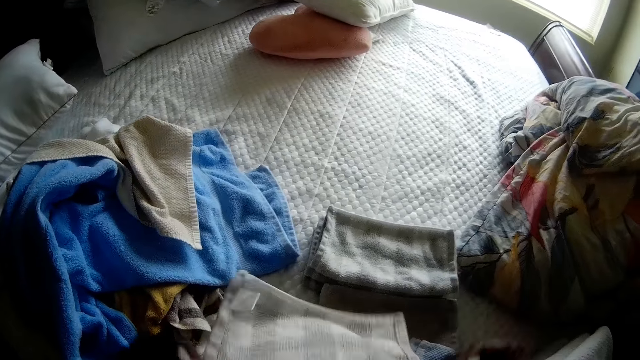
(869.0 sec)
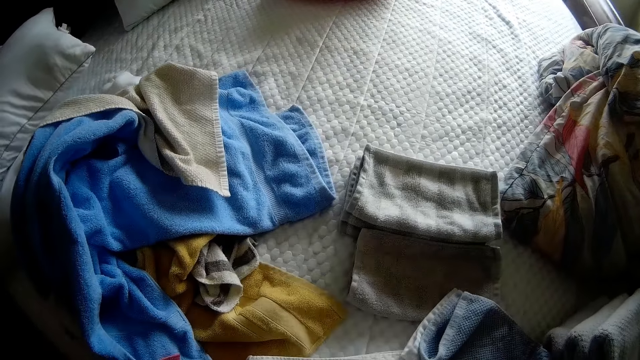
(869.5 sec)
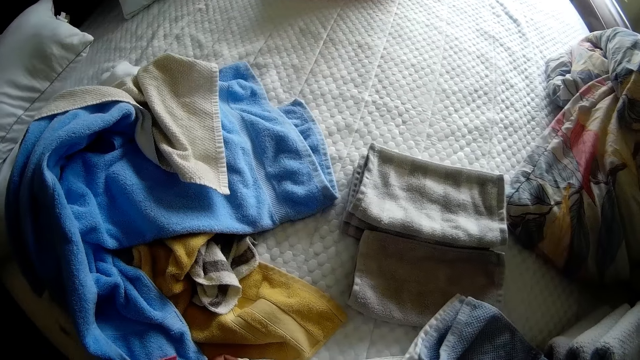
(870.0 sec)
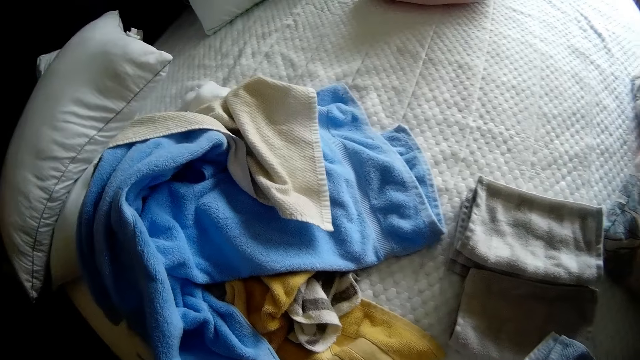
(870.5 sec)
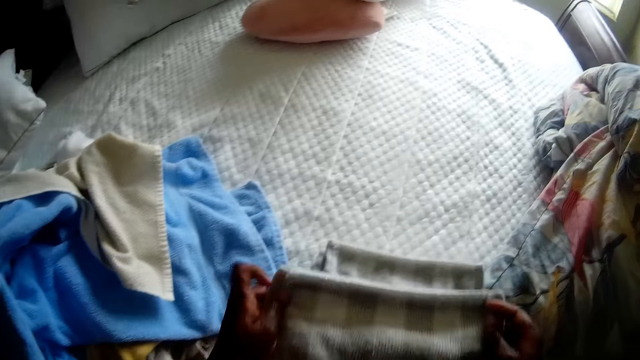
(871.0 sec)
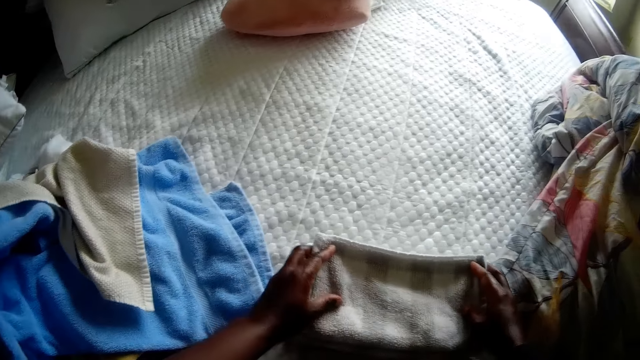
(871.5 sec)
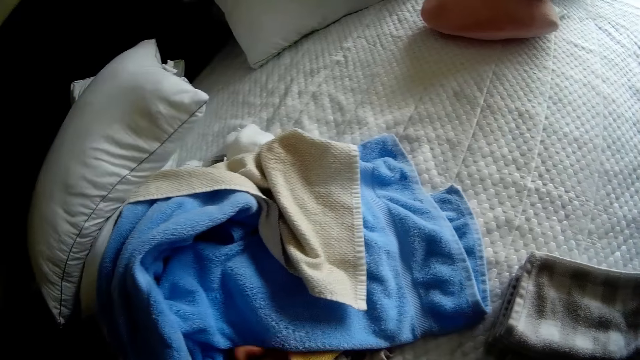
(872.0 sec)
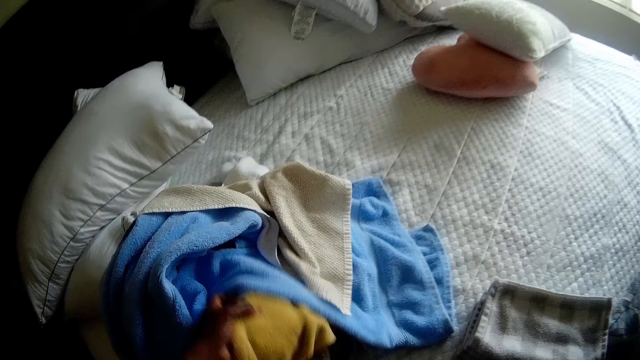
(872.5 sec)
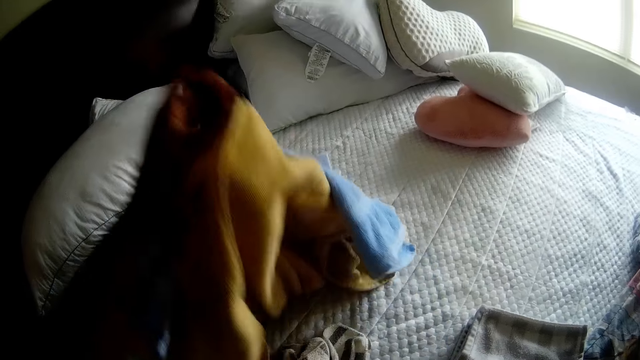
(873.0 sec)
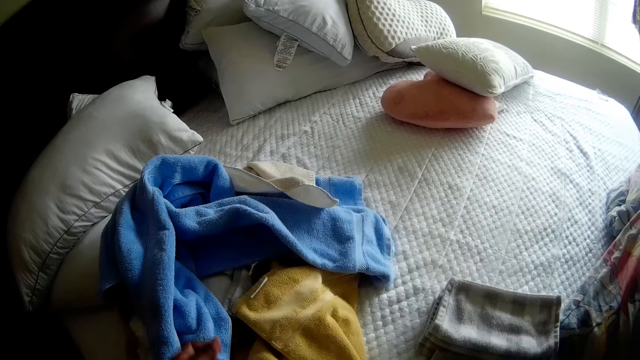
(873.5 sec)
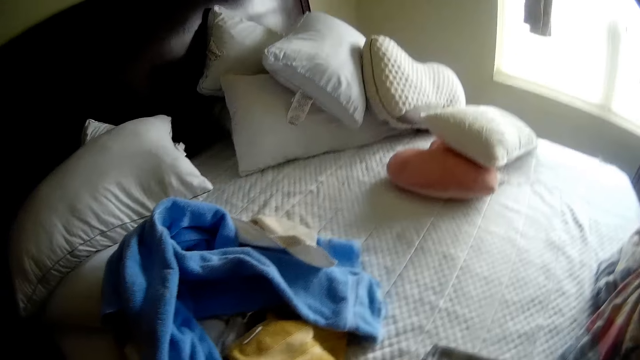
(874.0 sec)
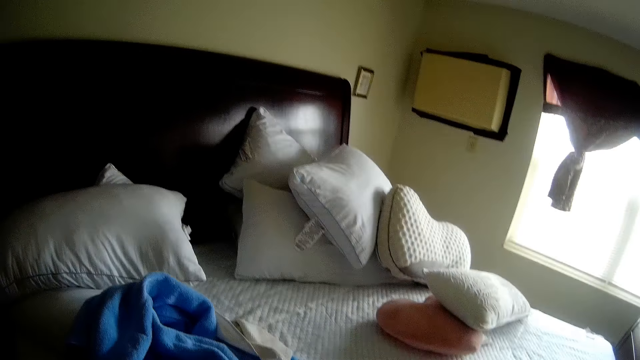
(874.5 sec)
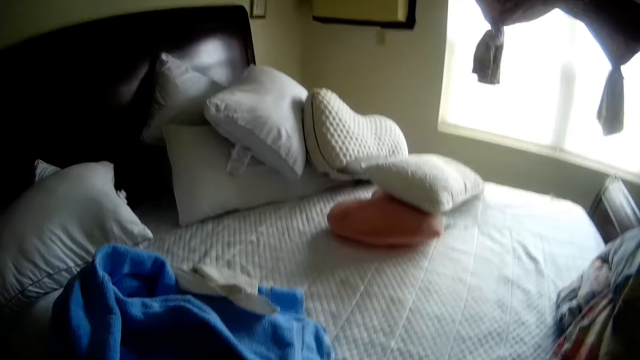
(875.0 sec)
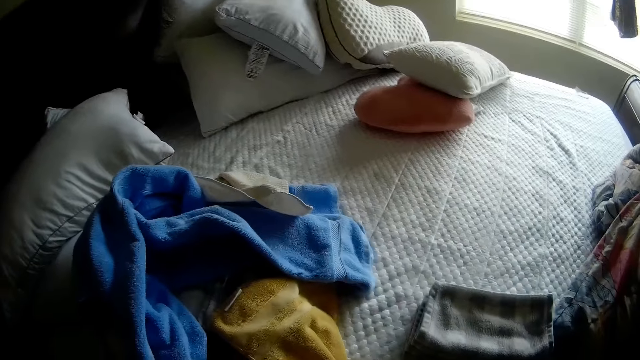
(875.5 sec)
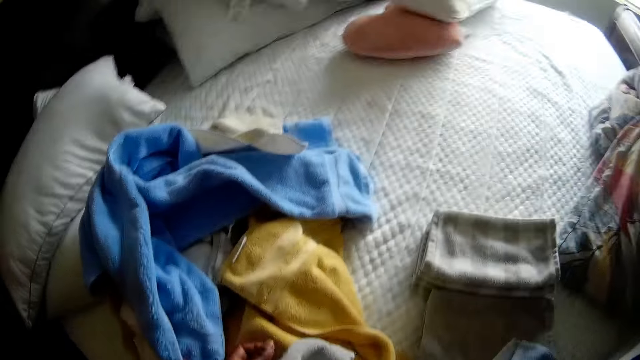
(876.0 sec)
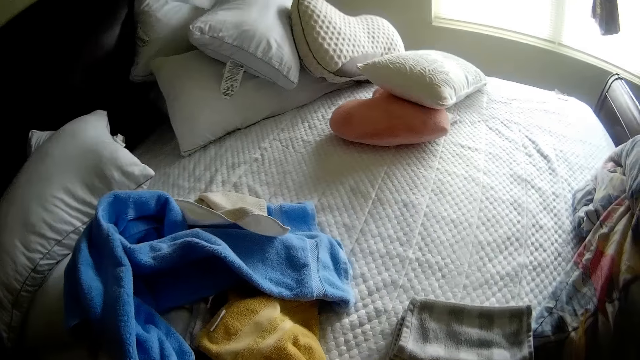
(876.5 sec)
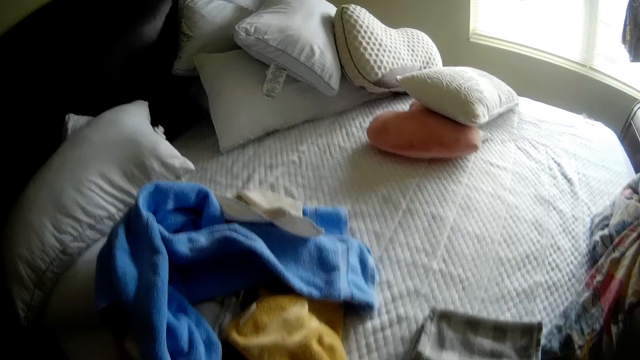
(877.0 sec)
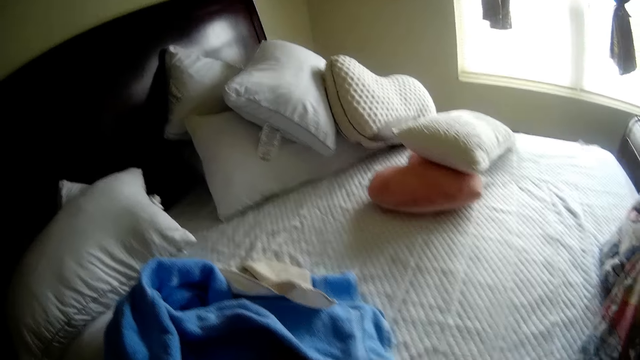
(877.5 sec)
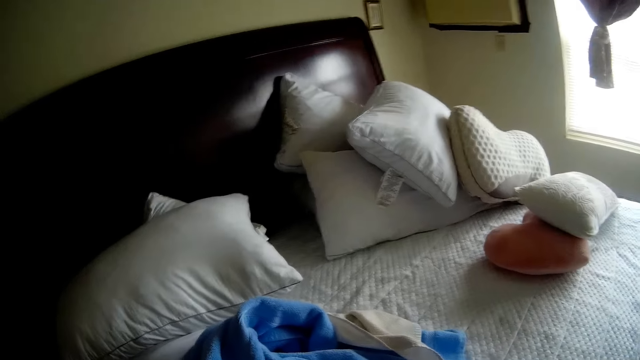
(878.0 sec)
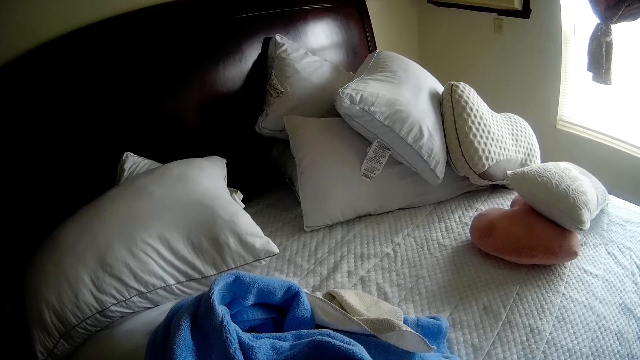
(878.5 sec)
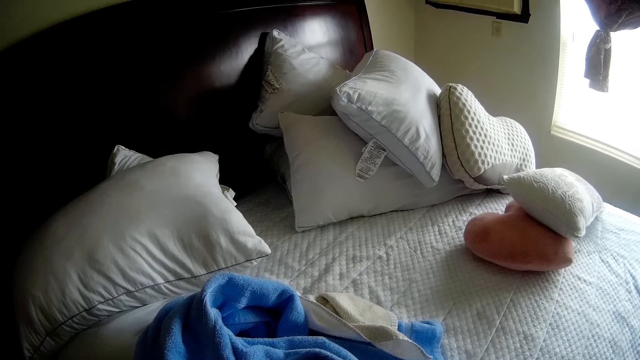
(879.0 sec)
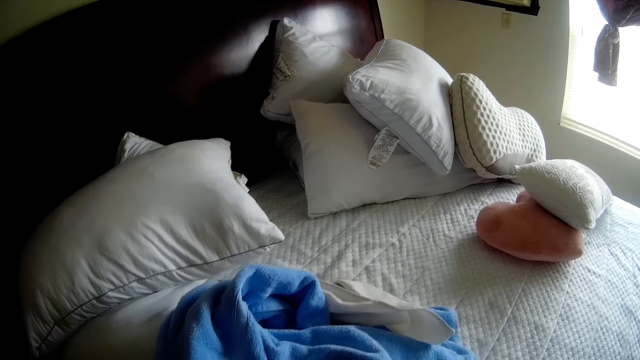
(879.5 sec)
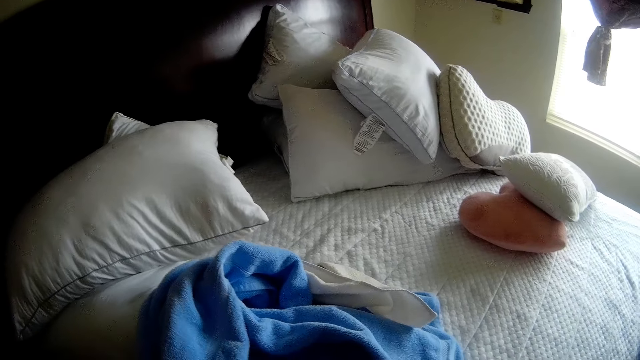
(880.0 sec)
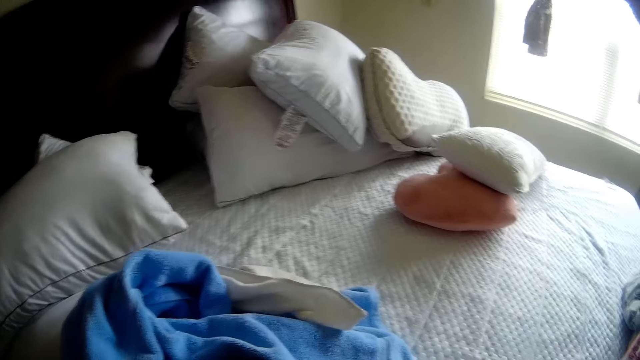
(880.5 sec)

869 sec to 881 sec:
The camera wearer folds the face towel in her hand with both hands. She places the face towel on the bed with both hands. She picks up a cloth from the bed with her left hand.

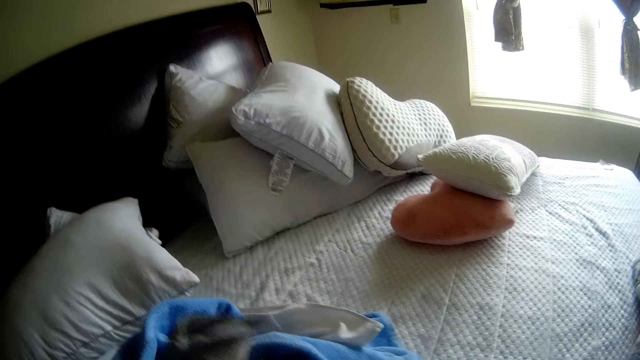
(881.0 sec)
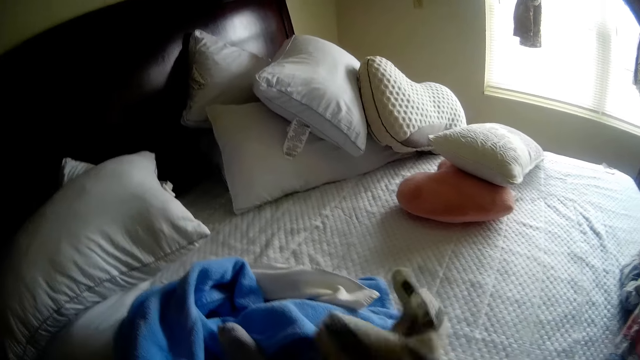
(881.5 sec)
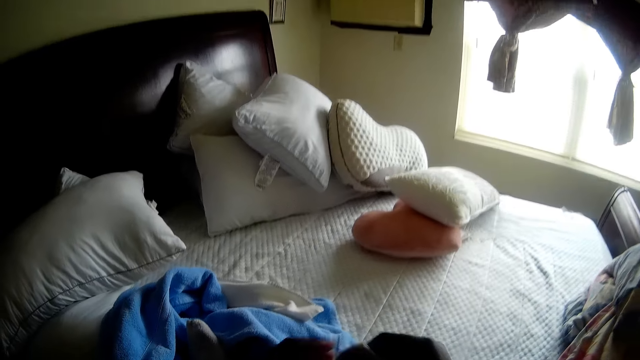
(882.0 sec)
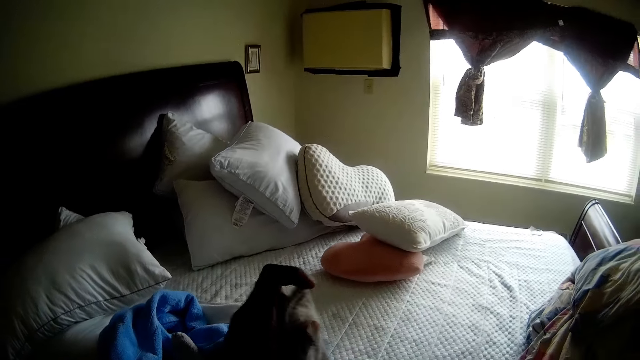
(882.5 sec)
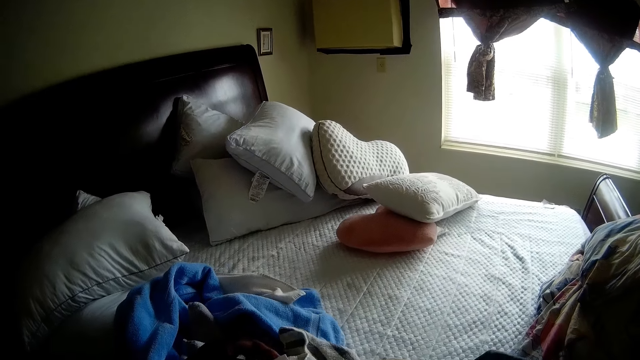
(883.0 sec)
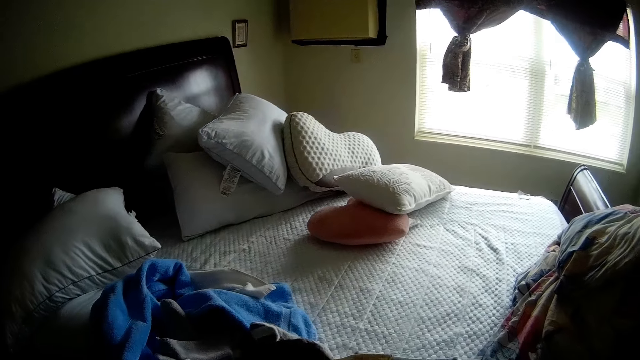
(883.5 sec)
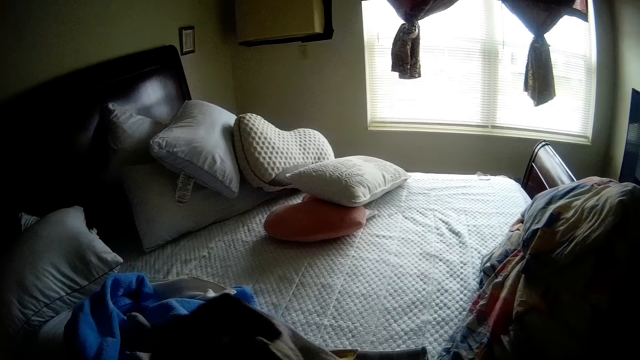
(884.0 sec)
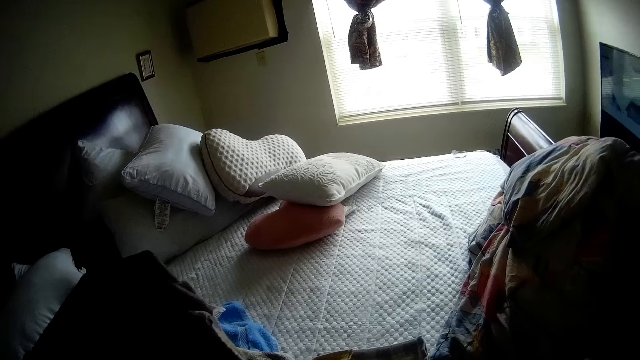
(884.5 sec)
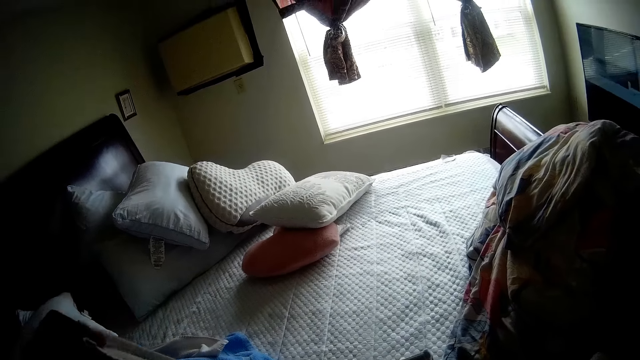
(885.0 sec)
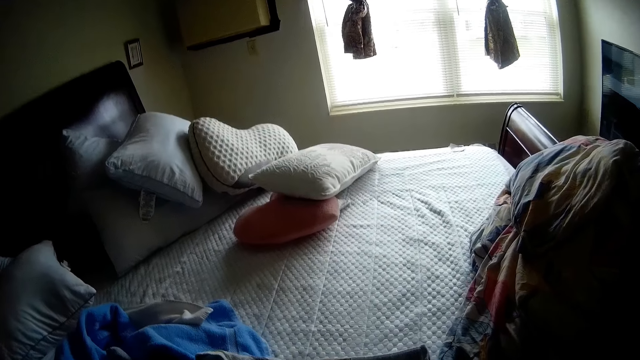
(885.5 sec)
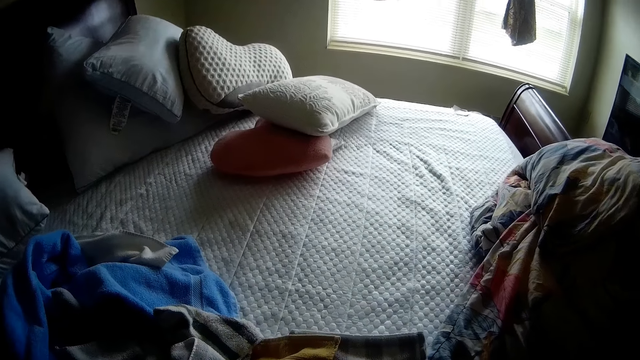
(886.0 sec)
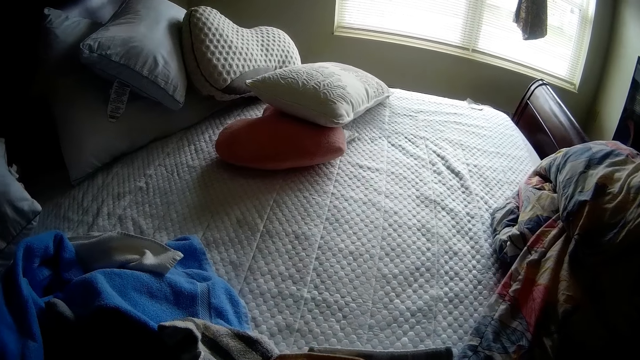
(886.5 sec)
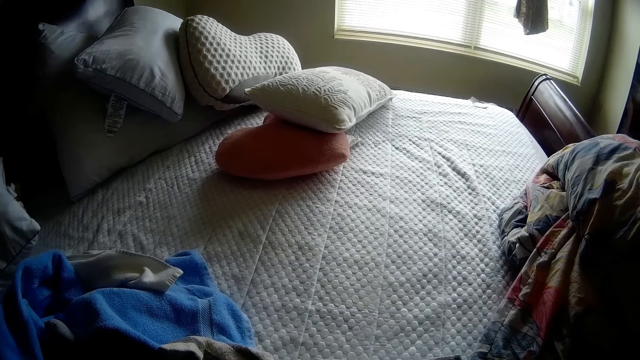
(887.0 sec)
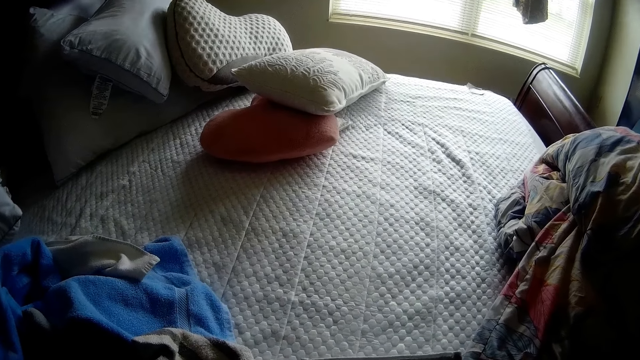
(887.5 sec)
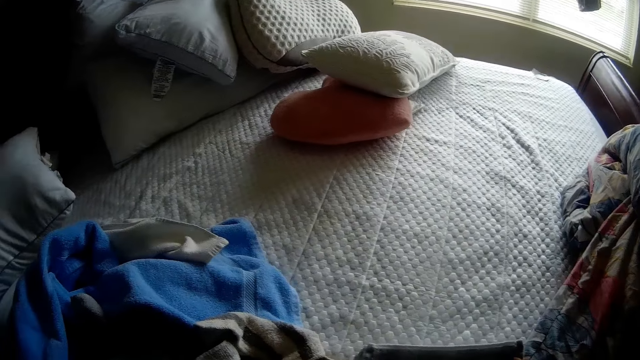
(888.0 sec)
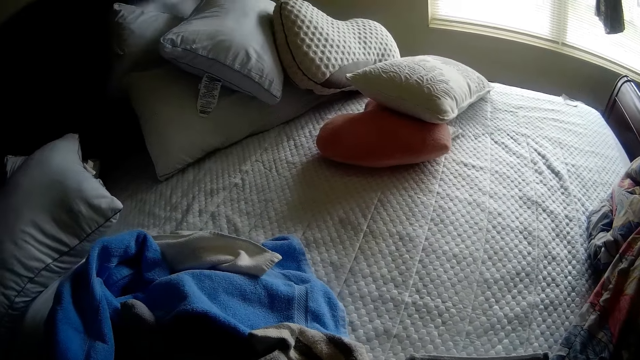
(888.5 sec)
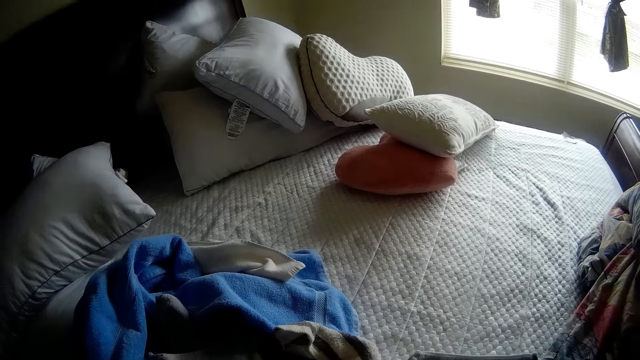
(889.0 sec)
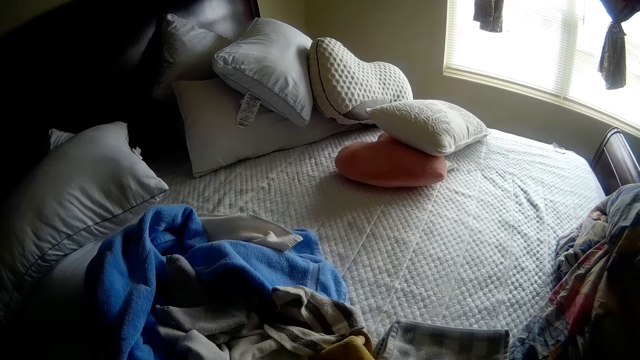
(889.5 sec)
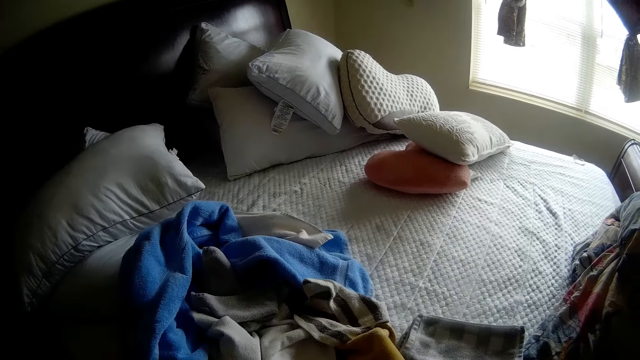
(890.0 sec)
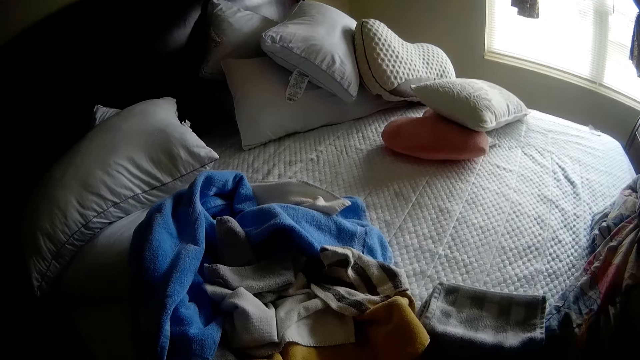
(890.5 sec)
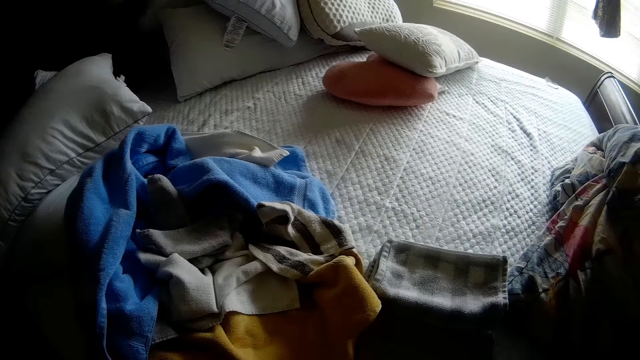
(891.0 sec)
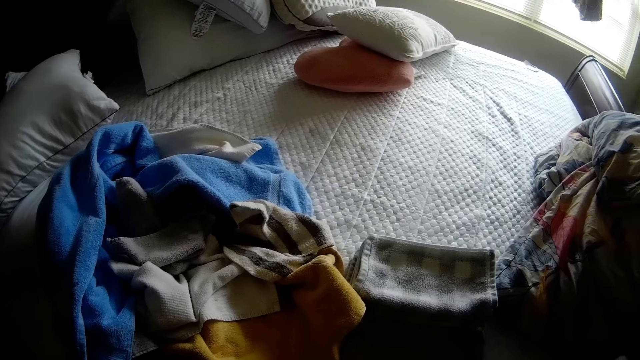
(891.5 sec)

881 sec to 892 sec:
The camera wearer folds the cloth in her hand with both hands. She places the cloth in her hands on the bed with both hands. She picks up a cloth from the bed with her left hand. She folds the cloth in her hand with both hands.
